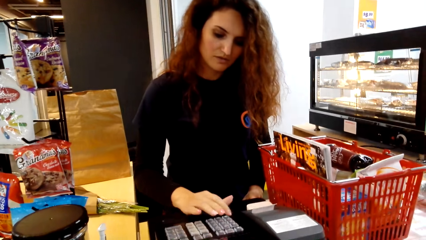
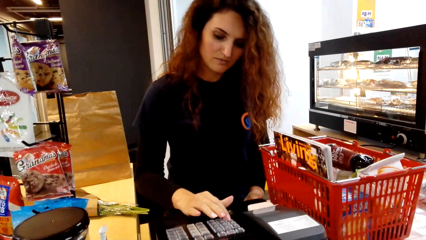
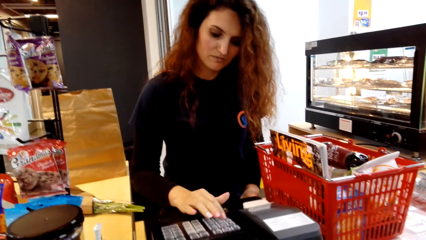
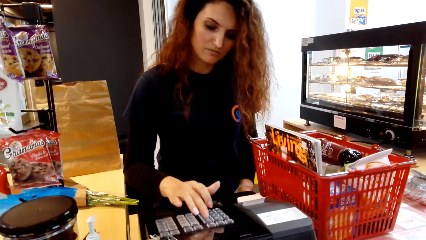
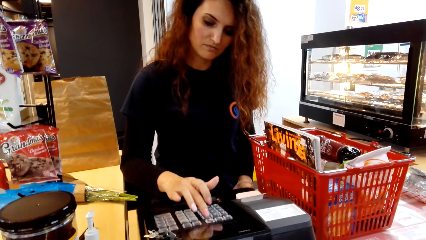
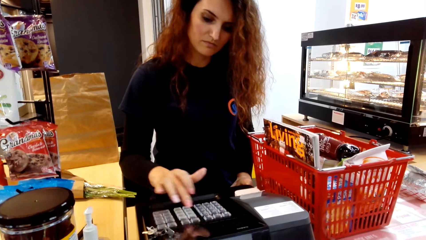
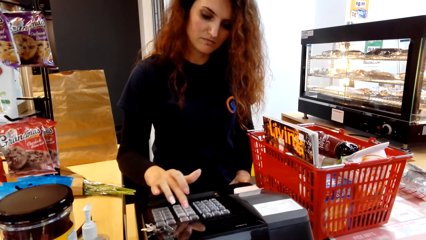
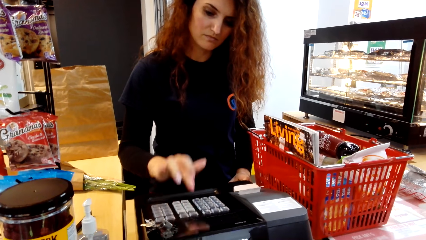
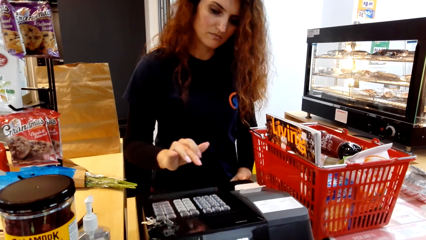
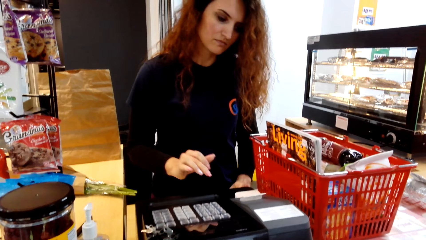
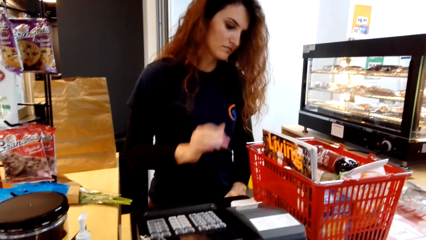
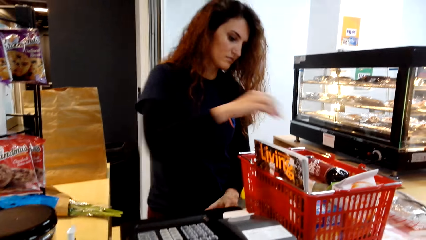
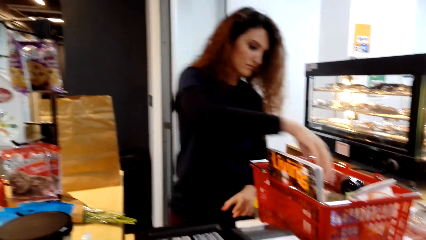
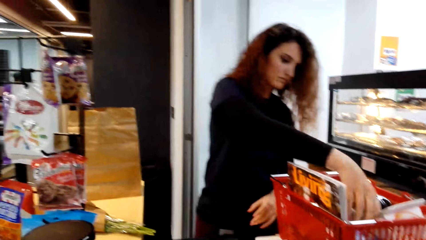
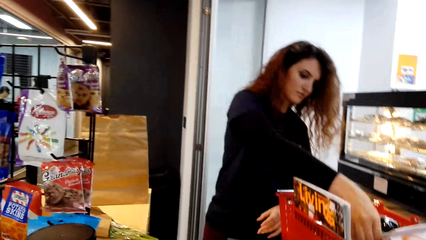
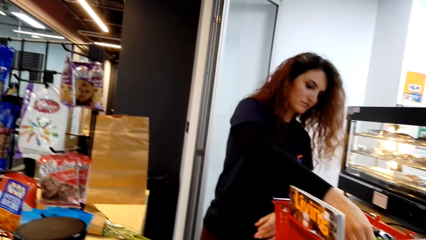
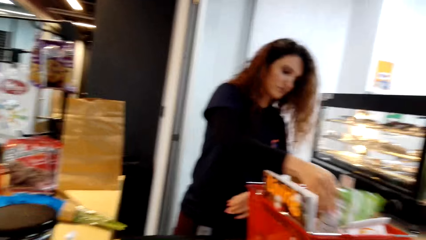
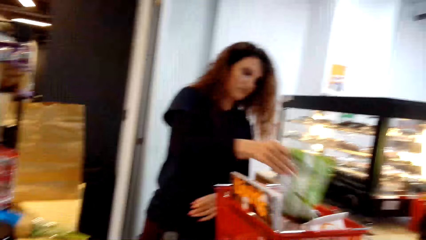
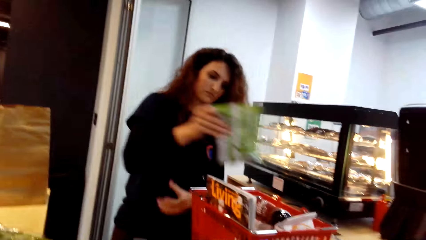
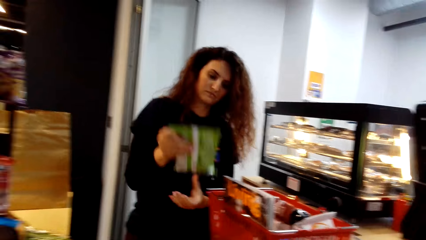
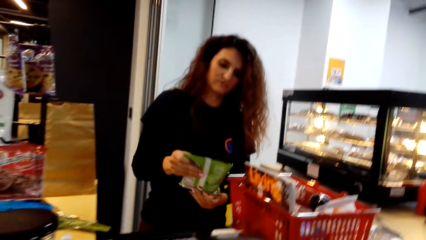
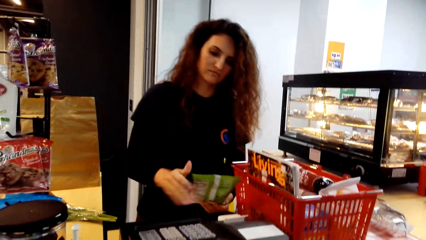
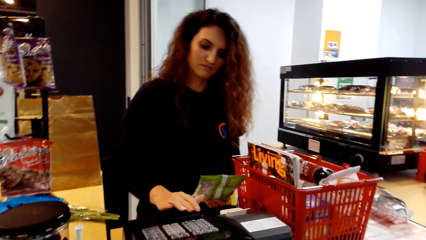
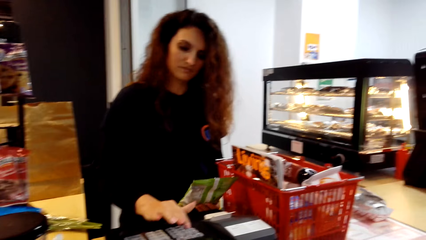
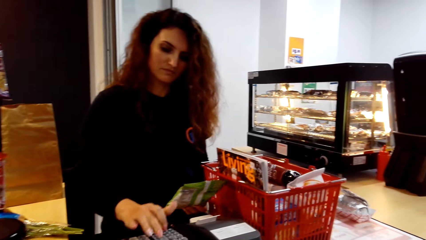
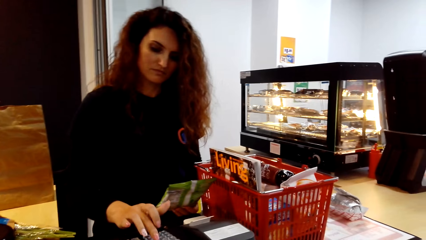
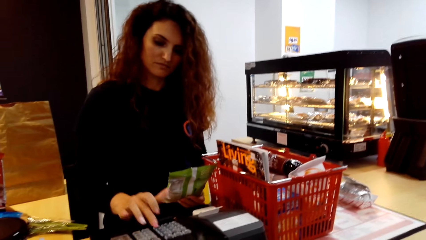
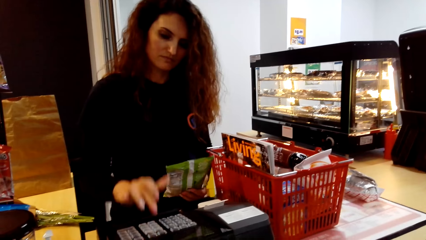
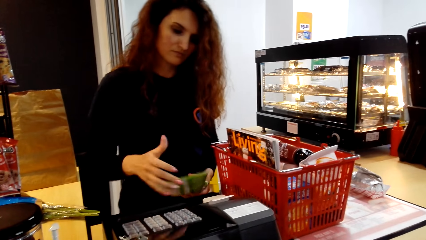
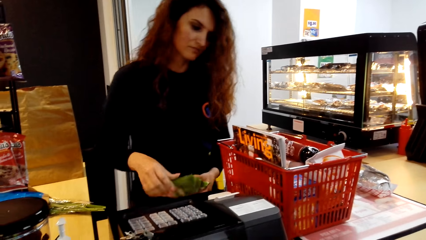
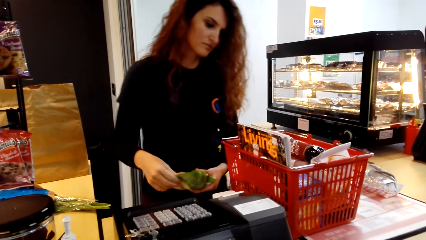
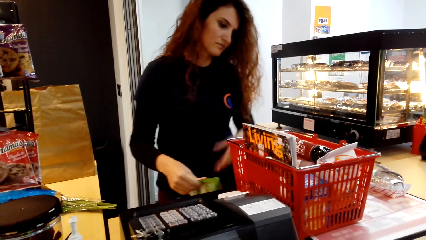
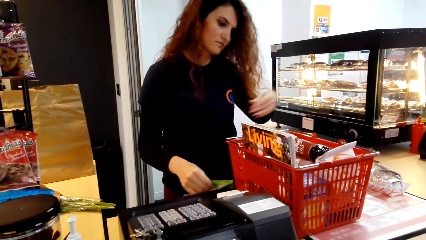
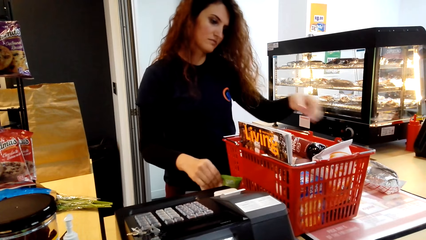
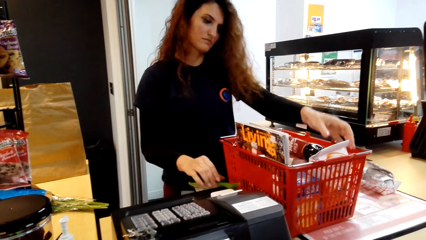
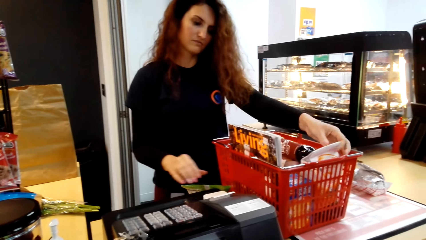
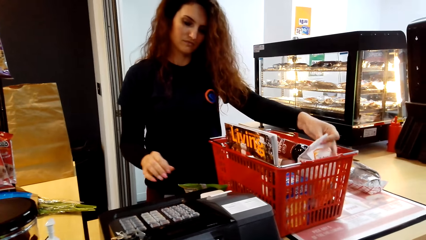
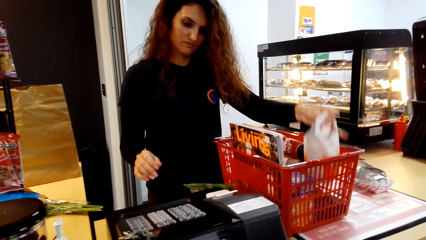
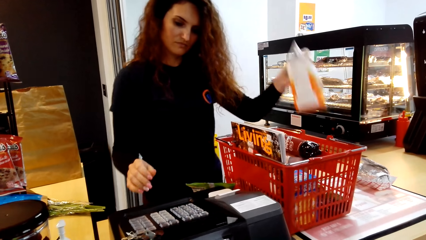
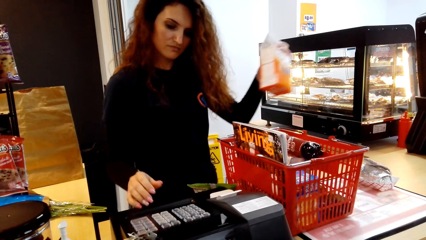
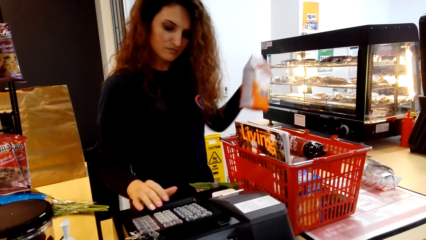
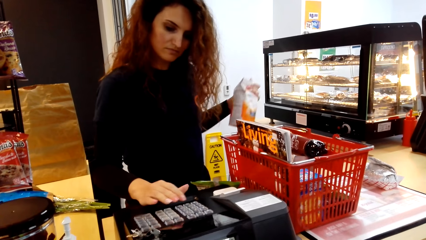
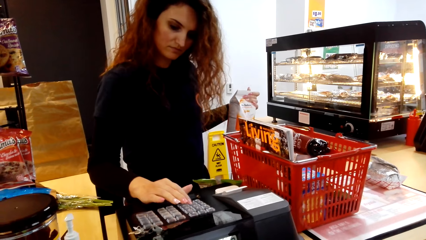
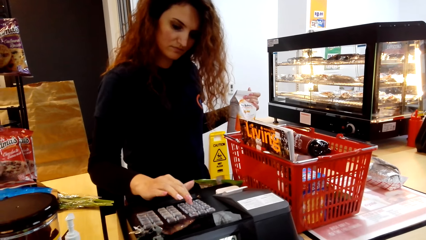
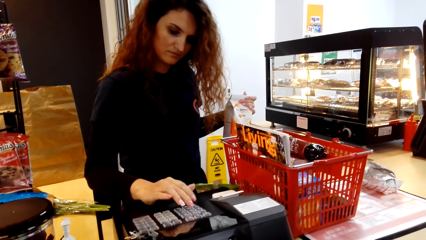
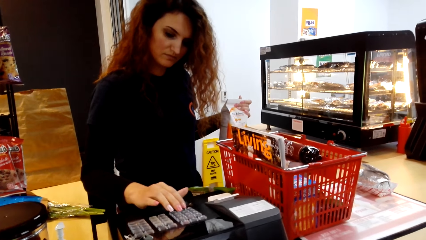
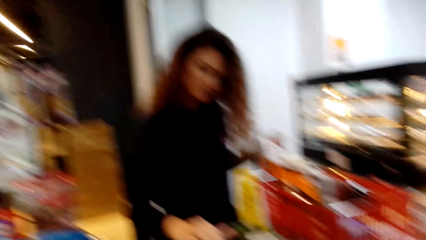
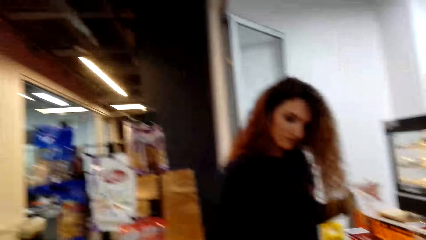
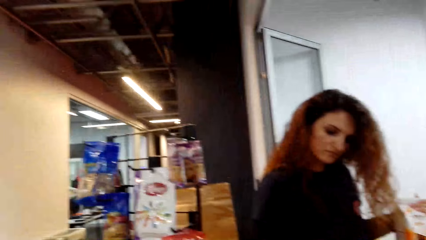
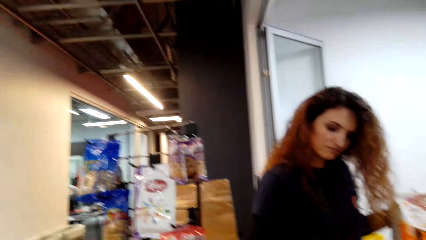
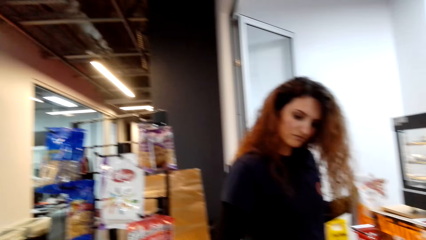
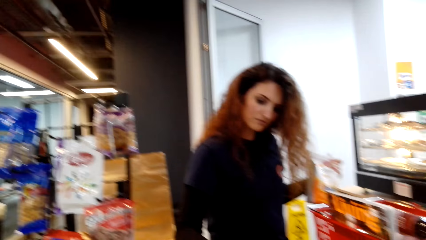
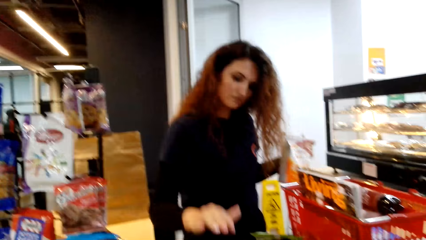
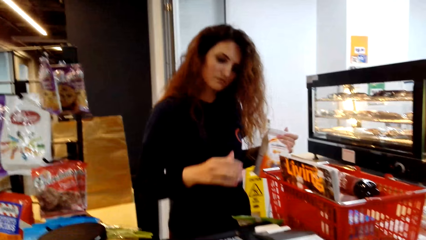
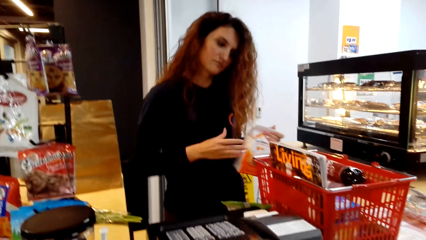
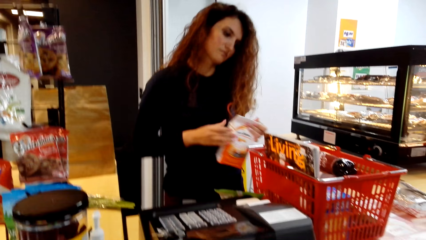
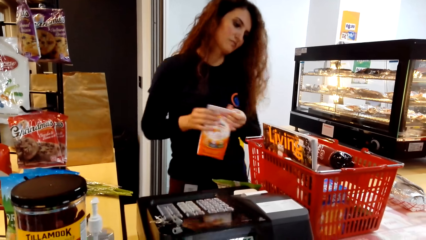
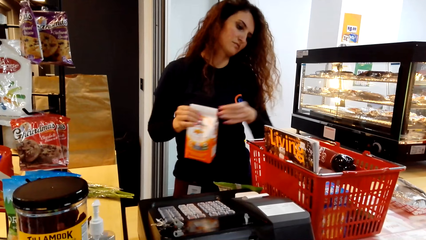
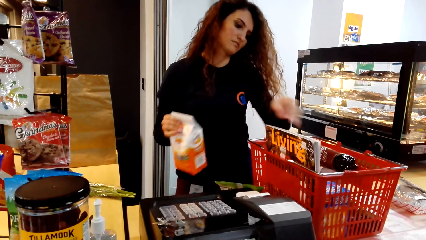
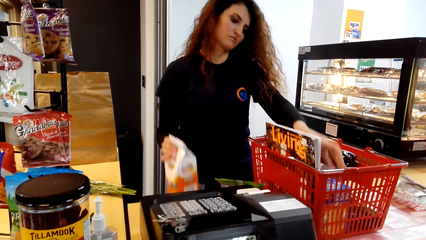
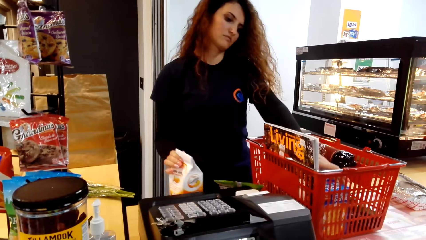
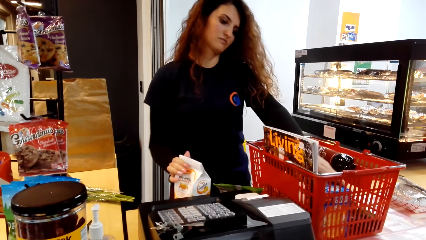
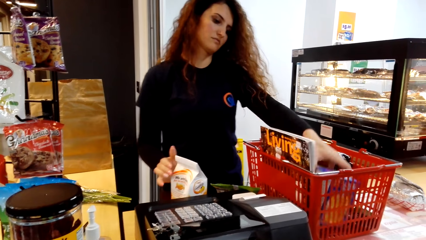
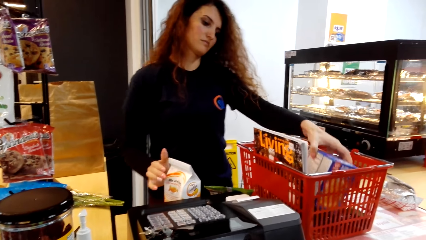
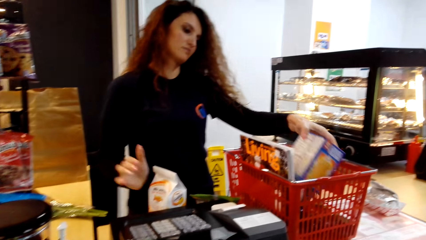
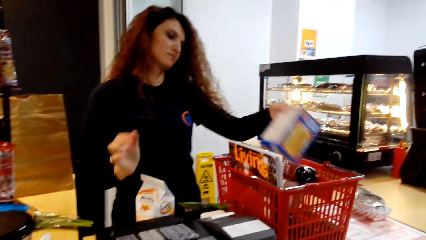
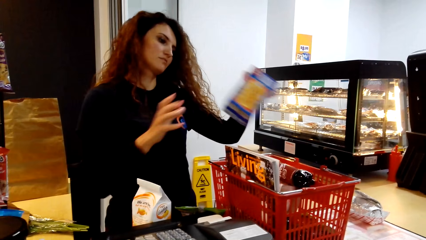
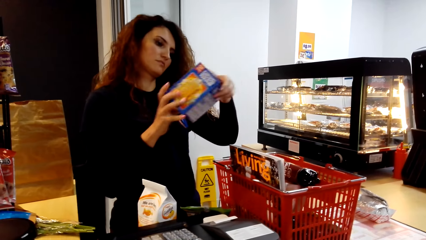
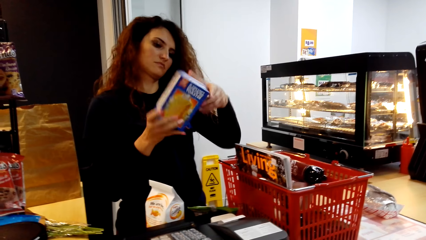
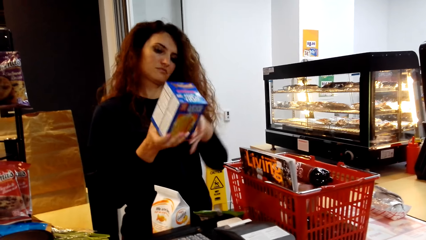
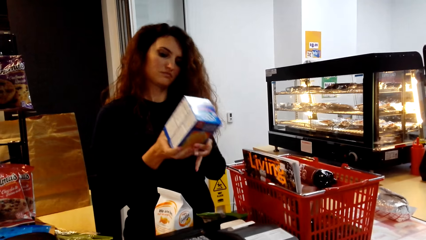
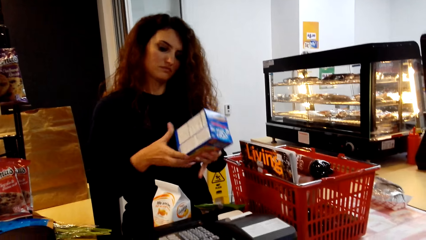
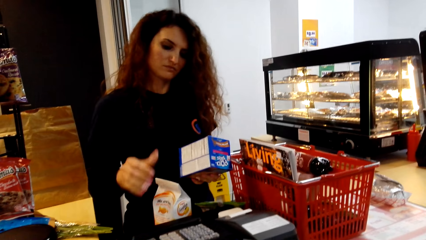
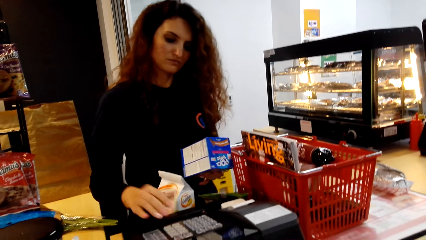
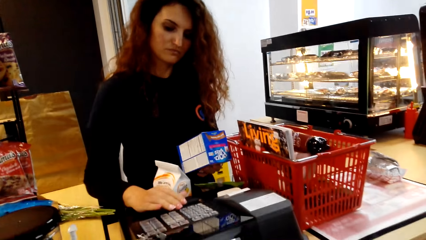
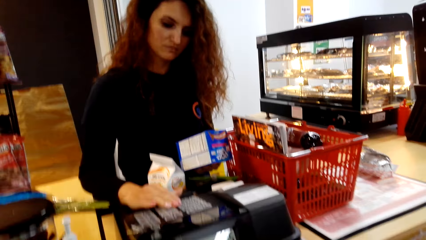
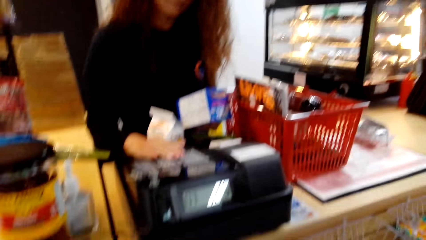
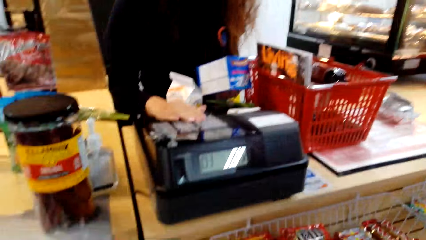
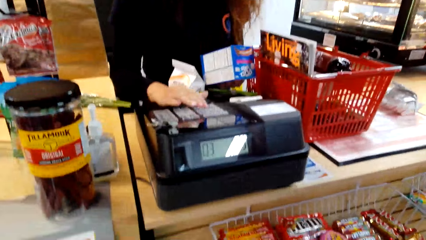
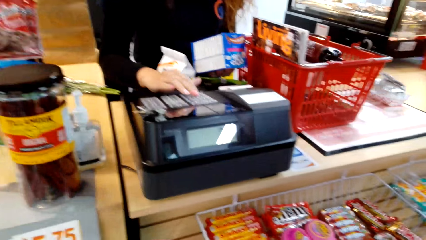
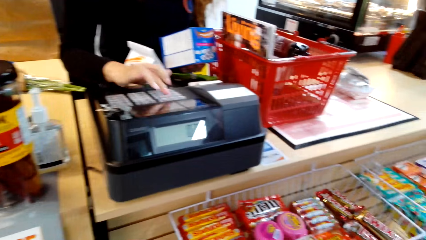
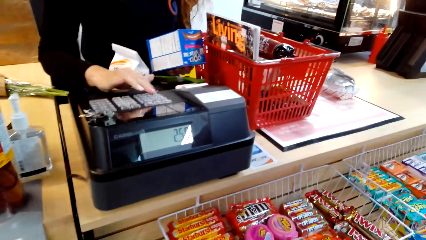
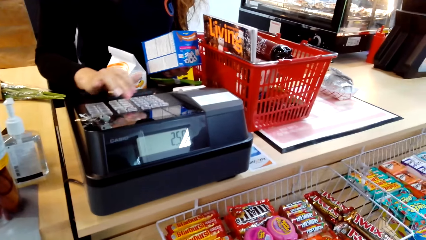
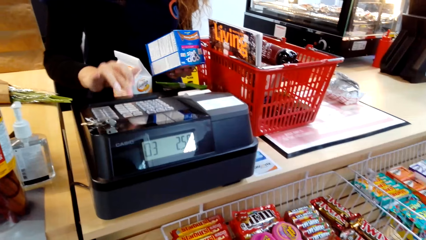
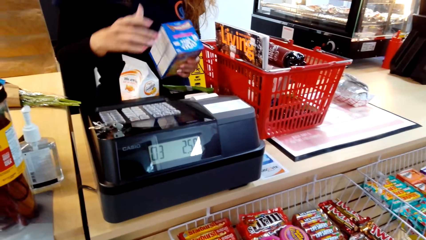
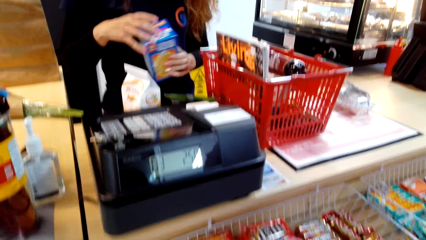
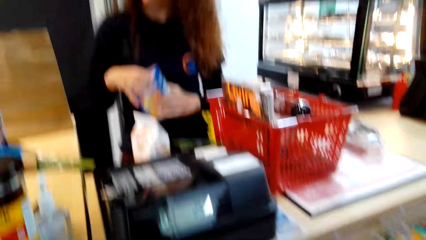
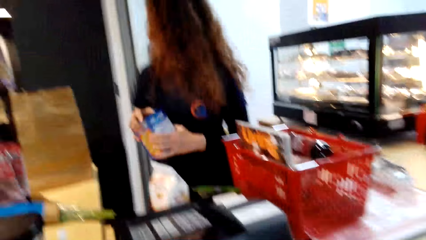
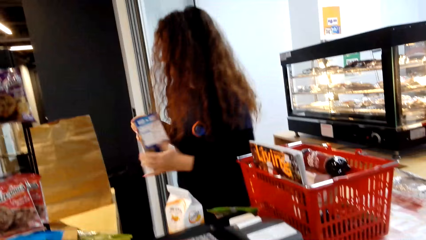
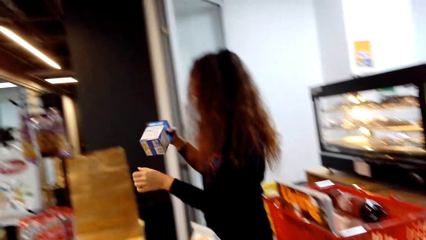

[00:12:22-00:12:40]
A woman touches the calculator. The woman picks up the potato crisps. The woman touches the calculator. The woman picks up the flour and counts the bill. The woman picks up the box and counts the bill.
